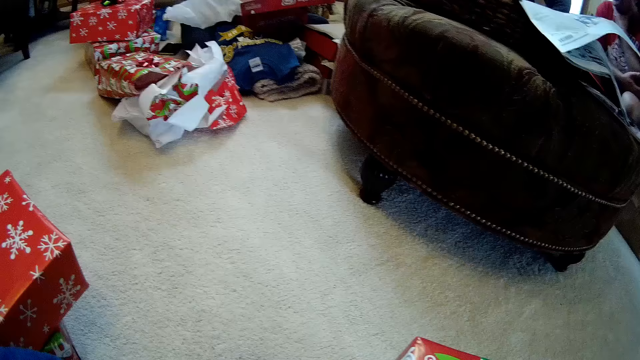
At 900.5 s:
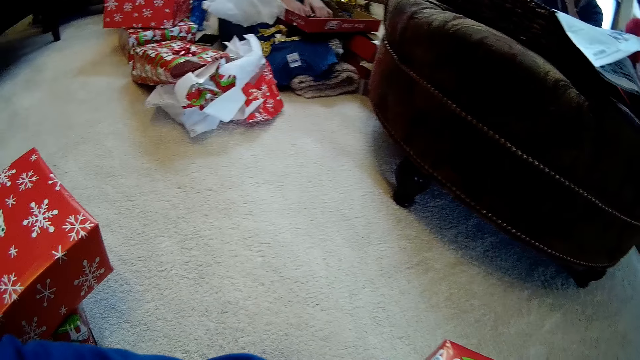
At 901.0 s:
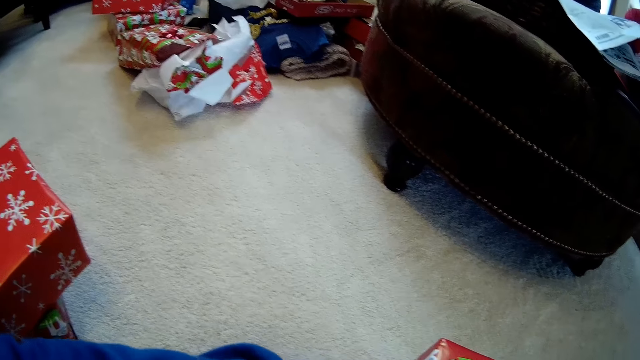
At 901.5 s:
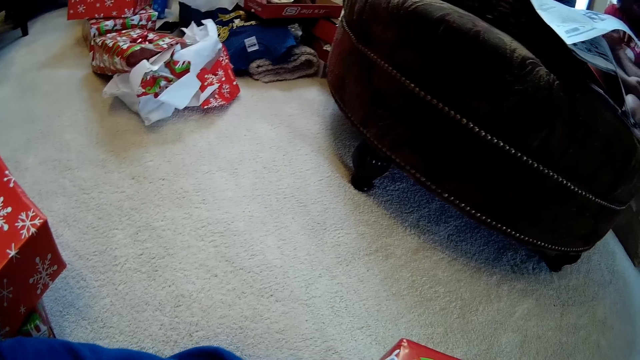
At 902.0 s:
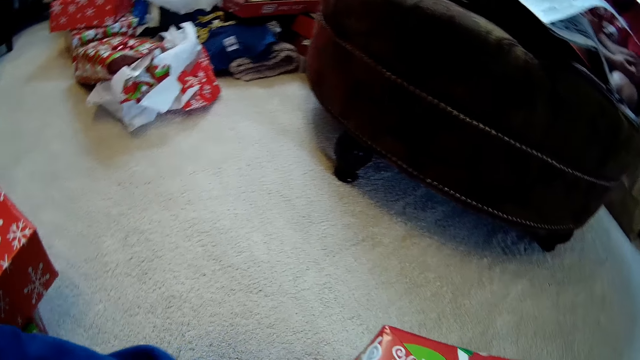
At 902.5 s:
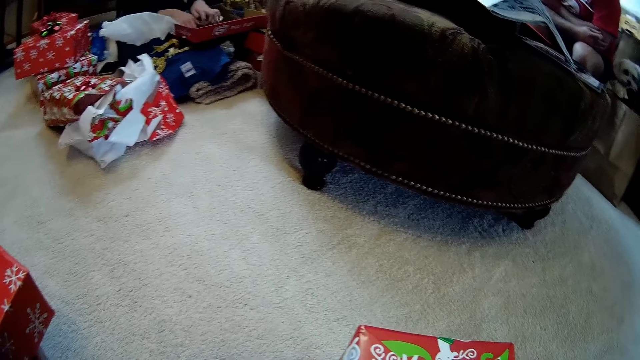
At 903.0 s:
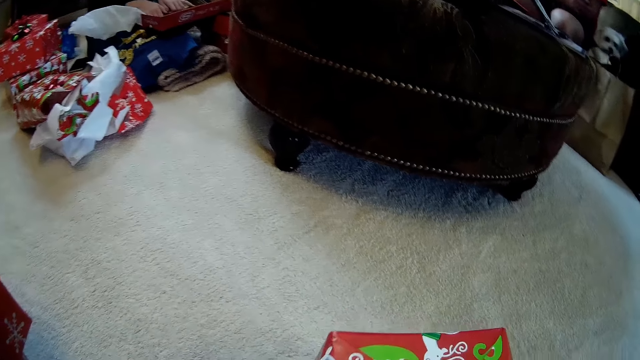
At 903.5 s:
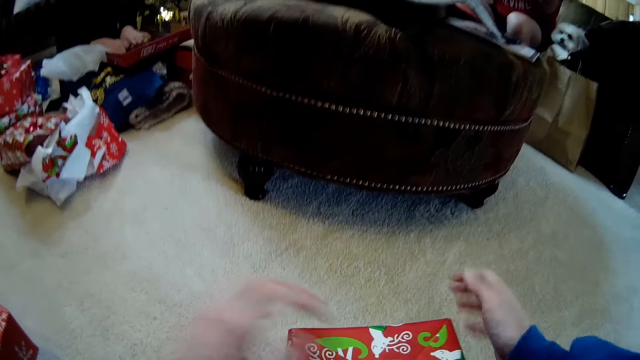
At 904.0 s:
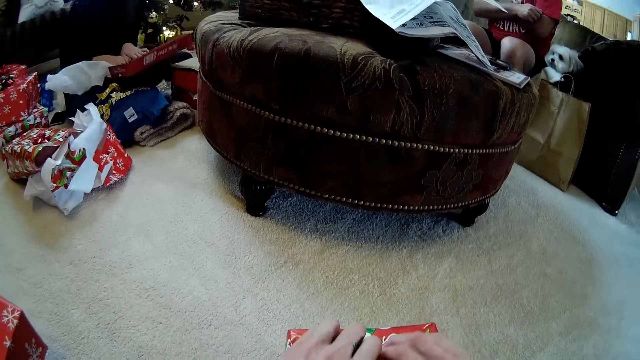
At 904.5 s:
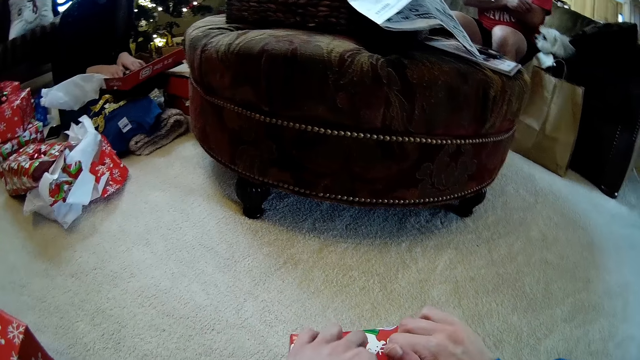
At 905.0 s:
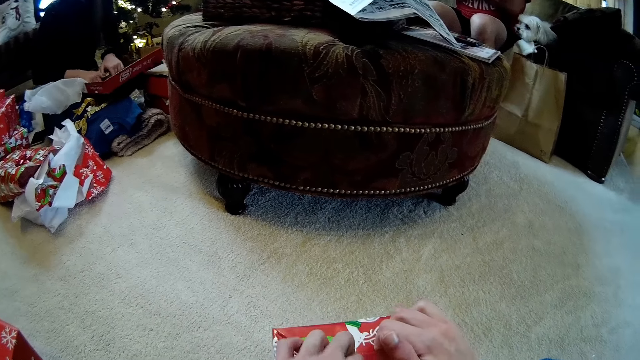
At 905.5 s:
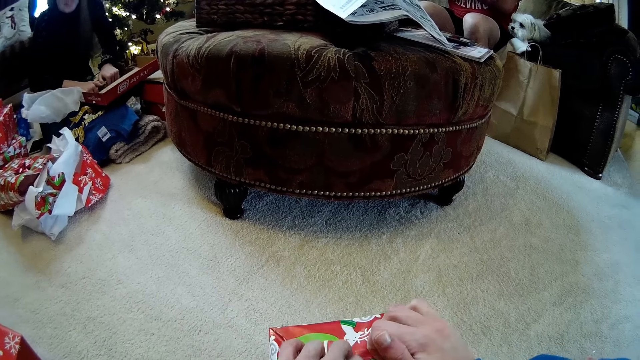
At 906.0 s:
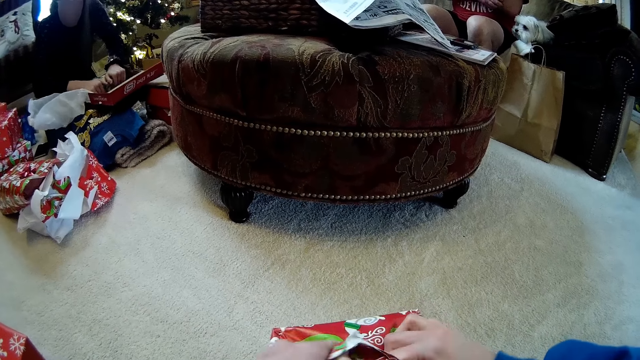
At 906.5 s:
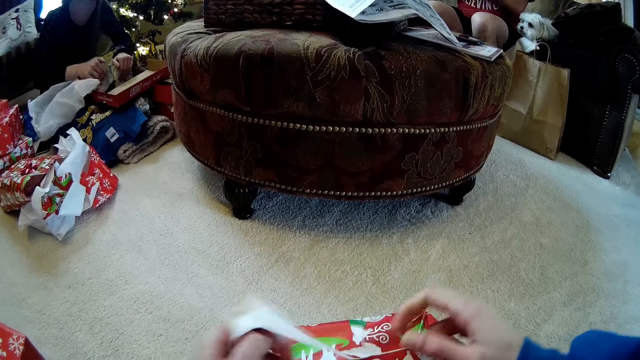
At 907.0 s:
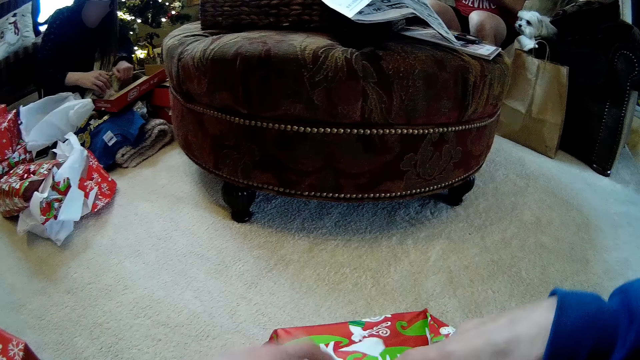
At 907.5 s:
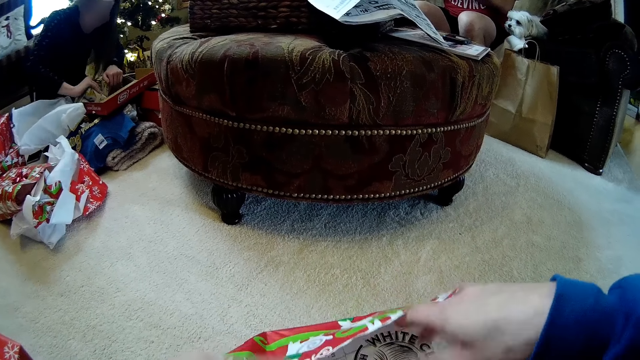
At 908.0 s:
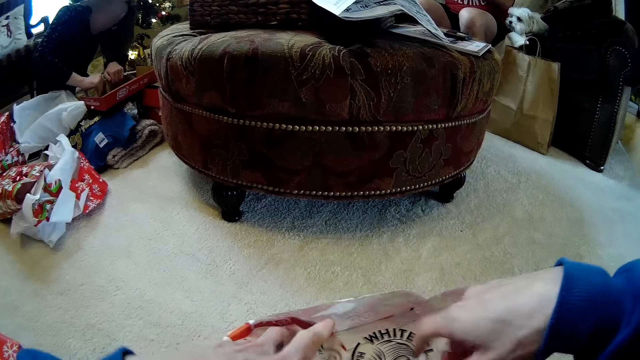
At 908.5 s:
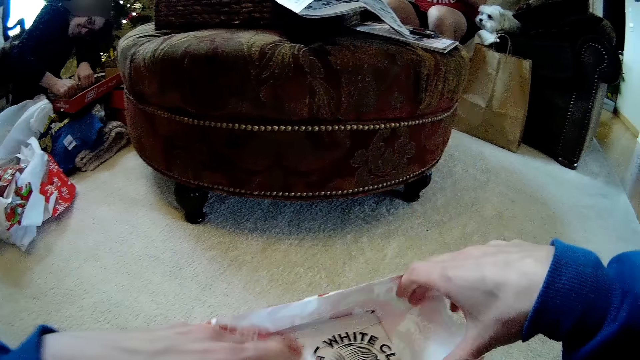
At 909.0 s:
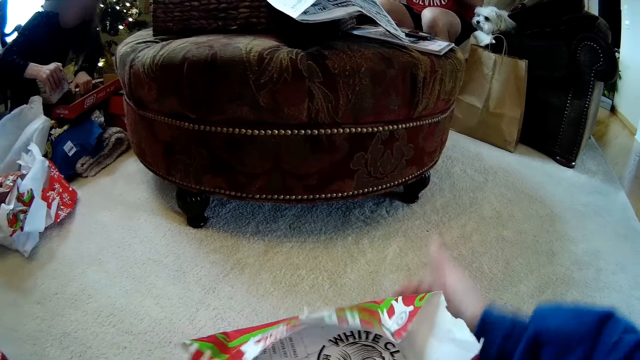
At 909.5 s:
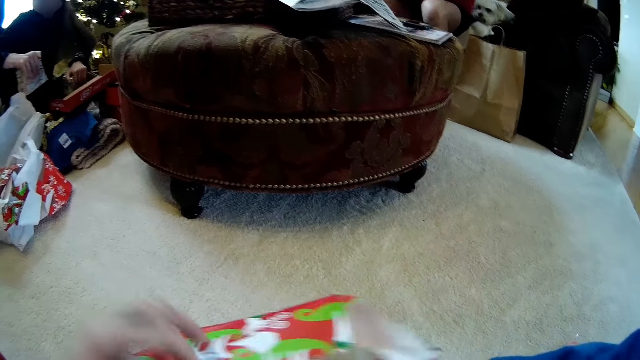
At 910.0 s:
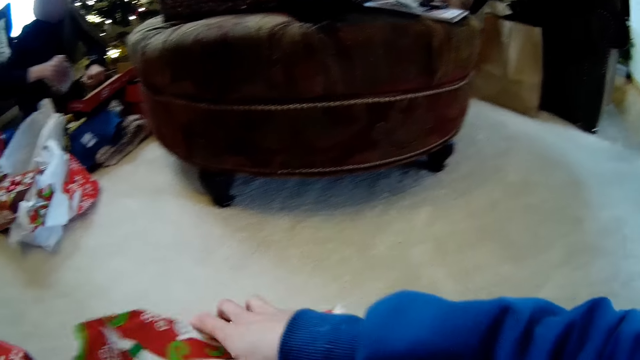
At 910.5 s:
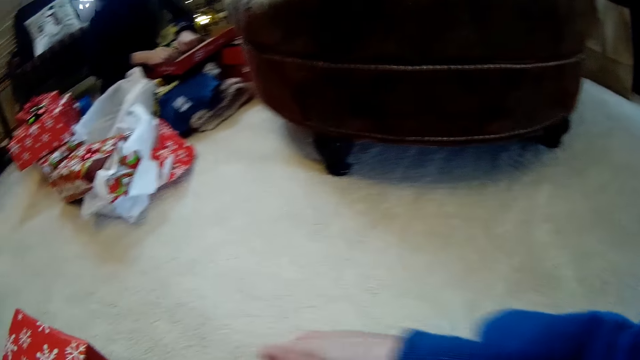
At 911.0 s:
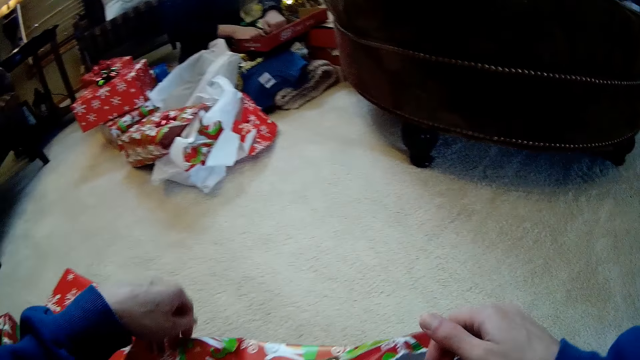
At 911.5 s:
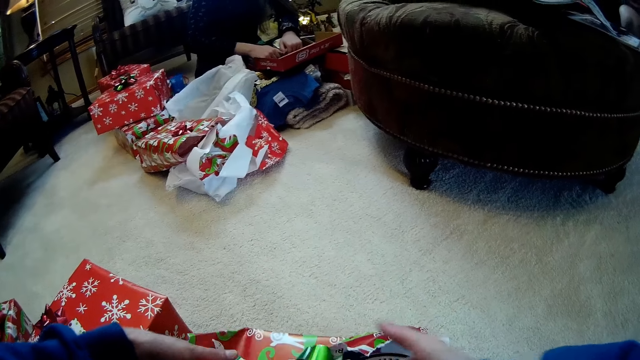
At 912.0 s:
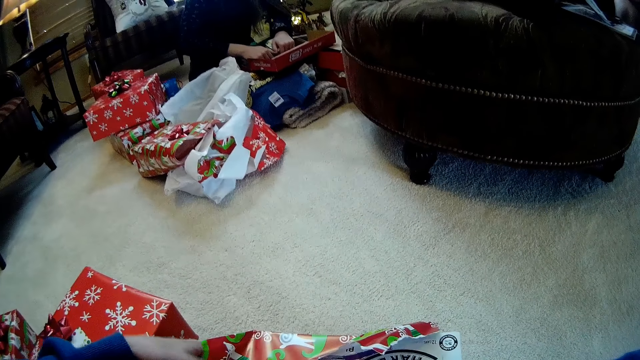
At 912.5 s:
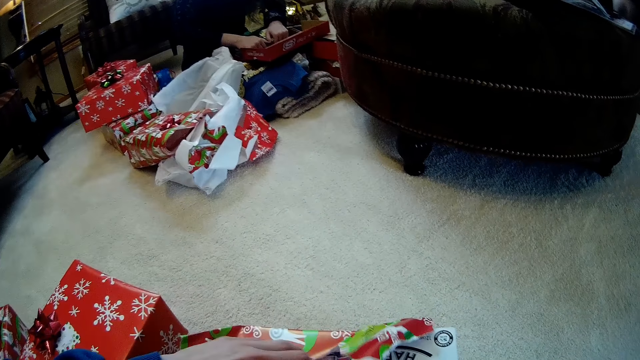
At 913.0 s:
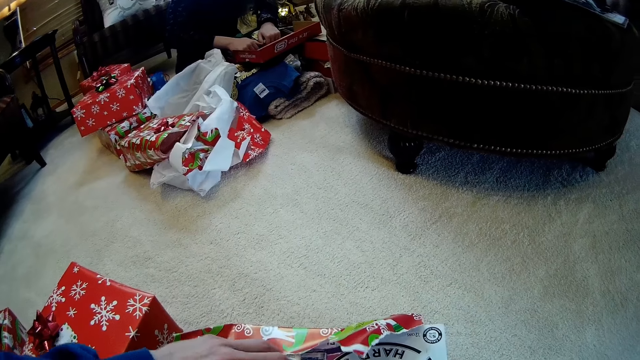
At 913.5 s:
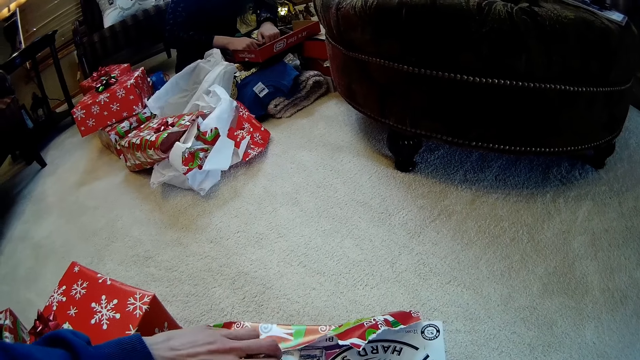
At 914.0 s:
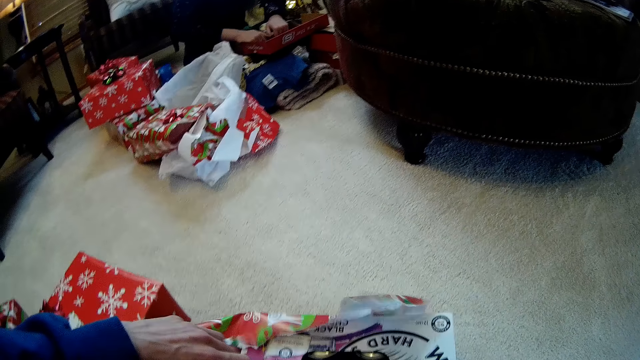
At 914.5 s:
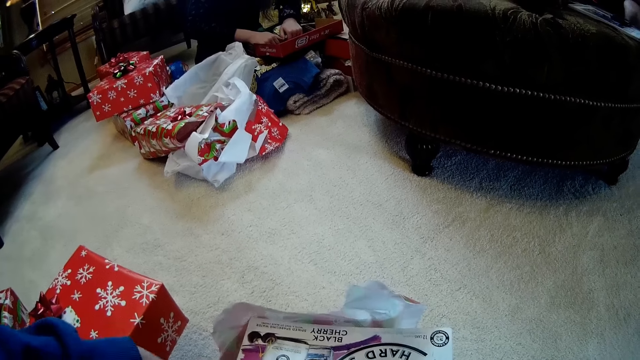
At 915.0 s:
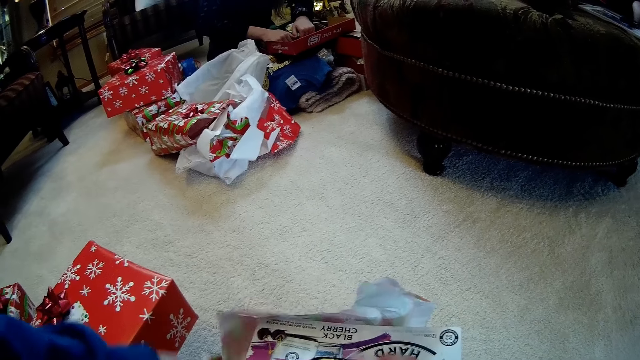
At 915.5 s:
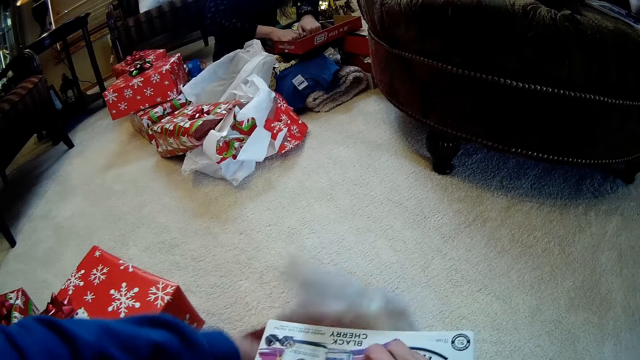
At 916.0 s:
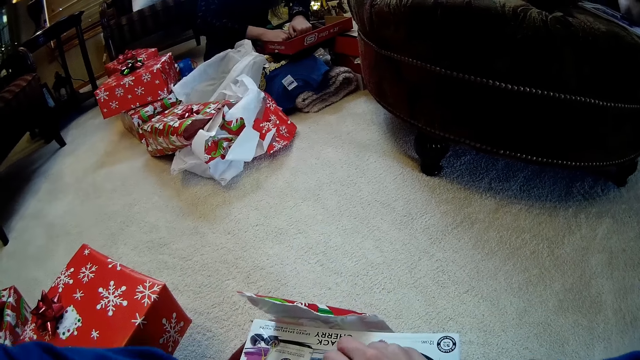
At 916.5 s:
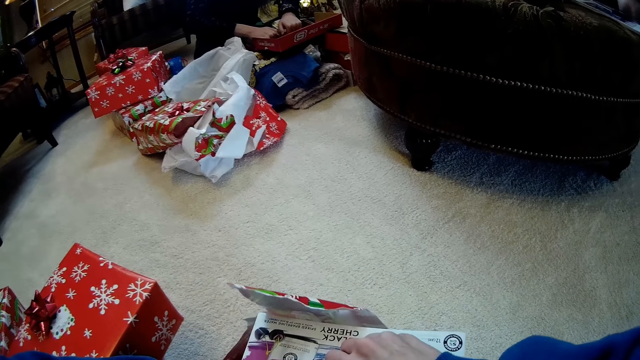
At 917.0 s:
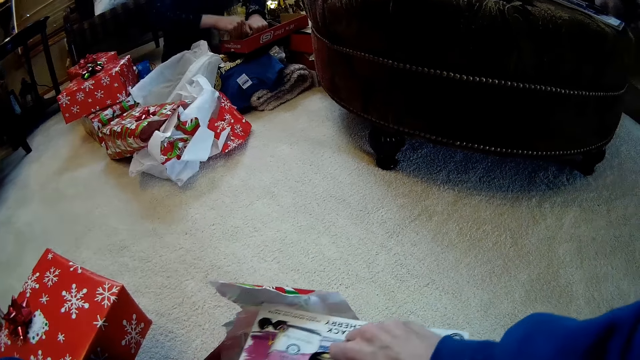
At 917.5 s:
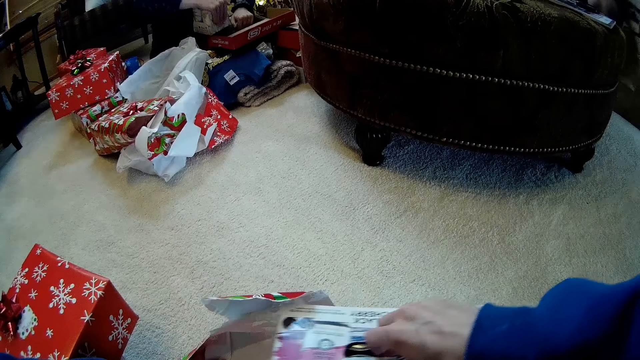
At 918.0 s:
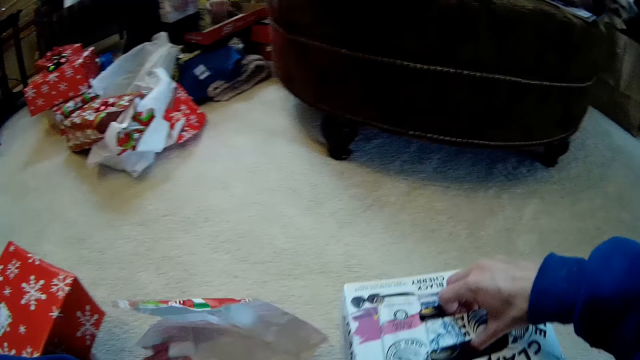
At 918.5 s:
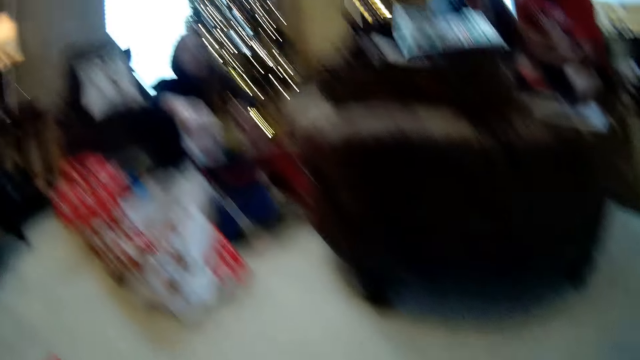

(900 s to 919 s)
The camera wearer unwraps the gift box on the floor with both her hands. The woman picks up two boxes from the gift box with both her hands. The camera wearer flips the box. She opens the gift box with both hands and pulls the box off the wrapper.

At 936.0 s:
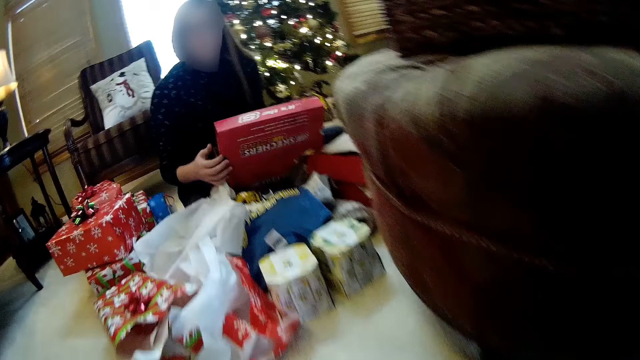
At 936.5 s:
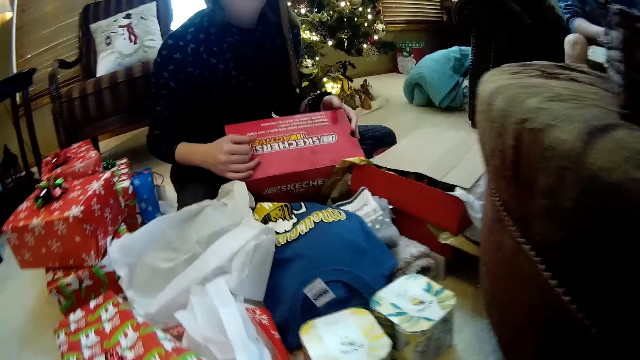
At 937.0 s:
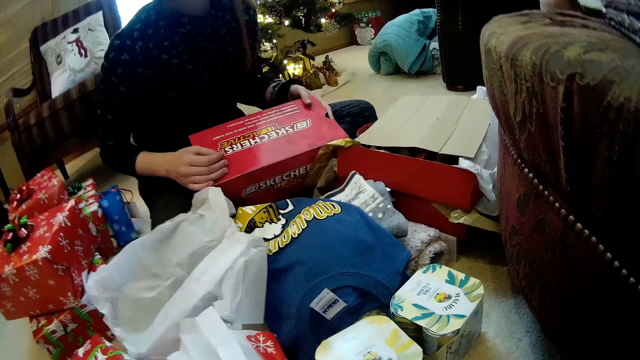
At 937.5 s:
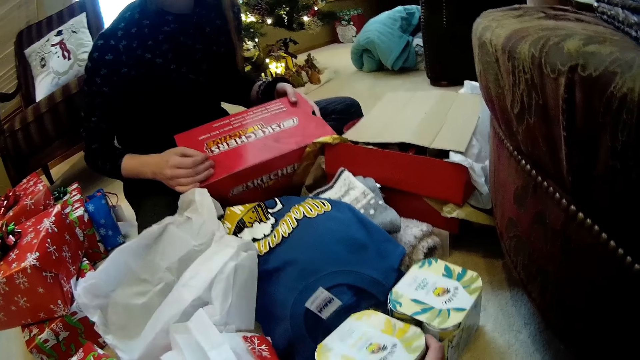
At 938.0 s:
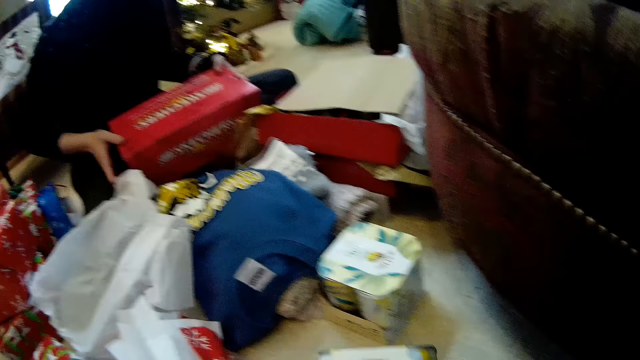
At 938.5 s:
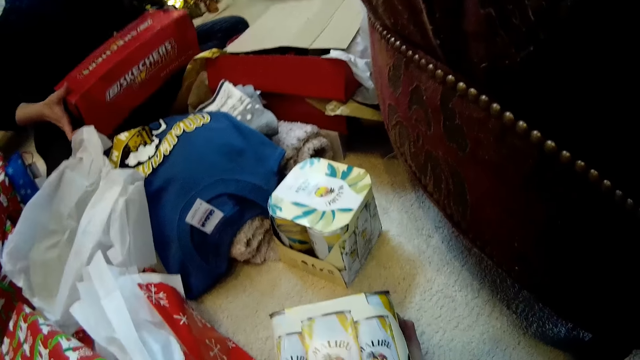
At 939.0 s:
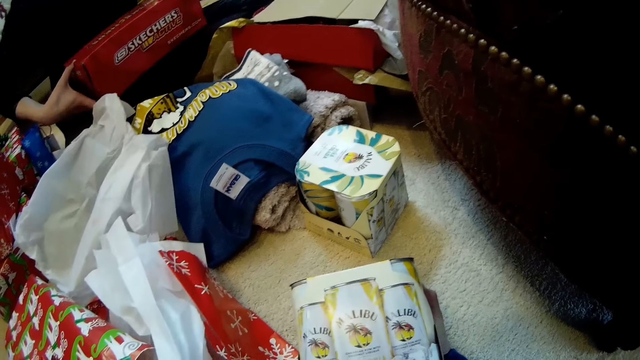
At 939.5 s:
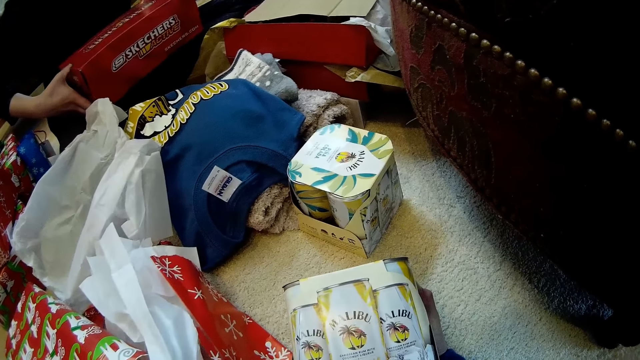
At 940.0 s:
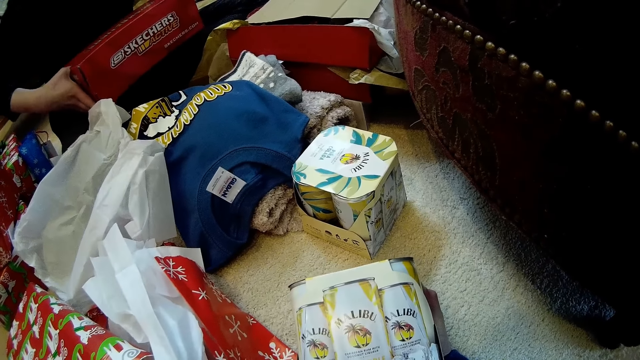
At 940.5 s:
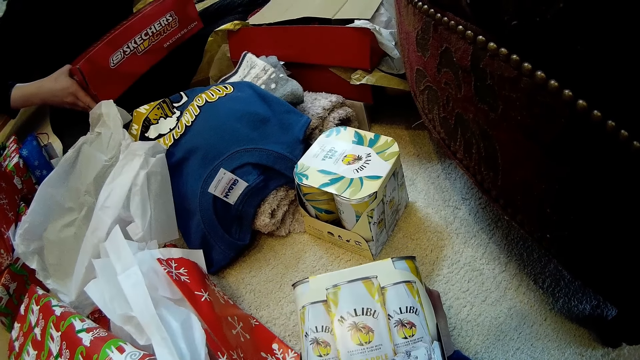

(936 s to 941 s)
The woman closes the box. The camera wearer picks up a box or cans from the floor with her right hand. She examines the cans.
